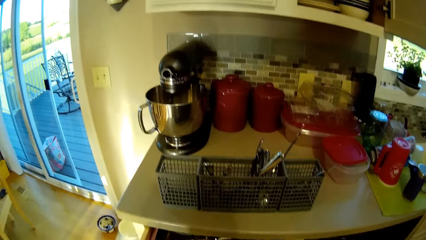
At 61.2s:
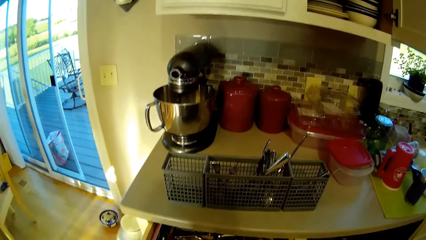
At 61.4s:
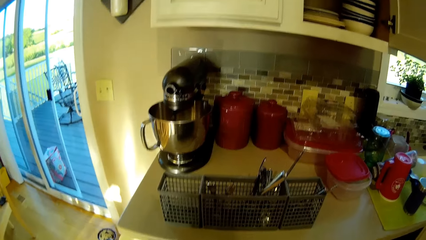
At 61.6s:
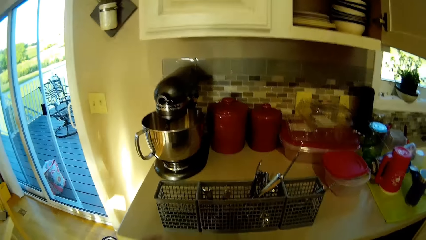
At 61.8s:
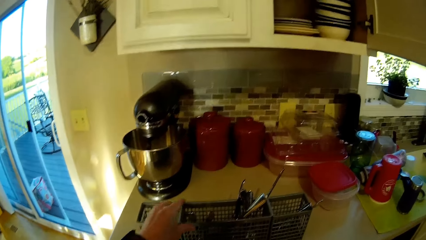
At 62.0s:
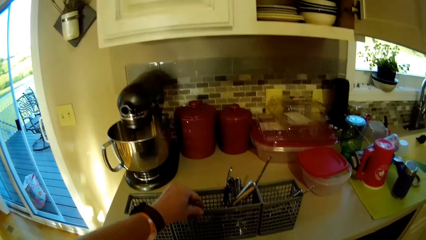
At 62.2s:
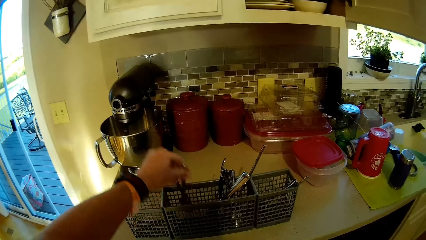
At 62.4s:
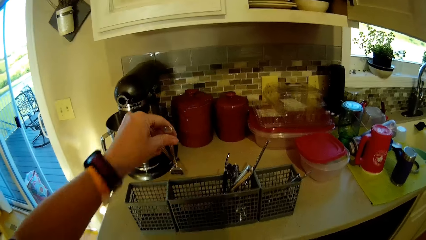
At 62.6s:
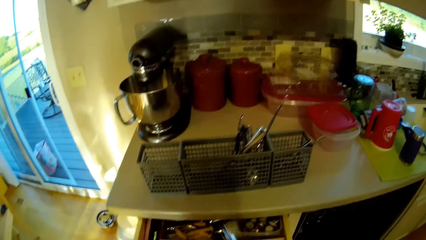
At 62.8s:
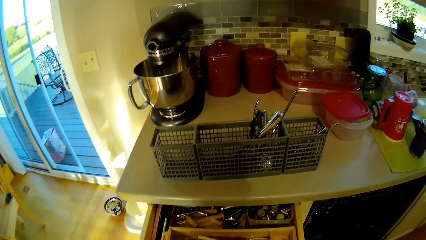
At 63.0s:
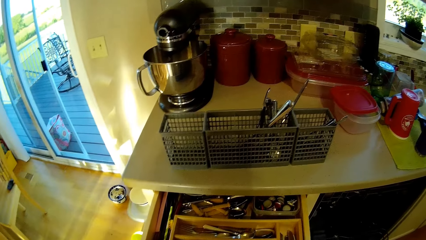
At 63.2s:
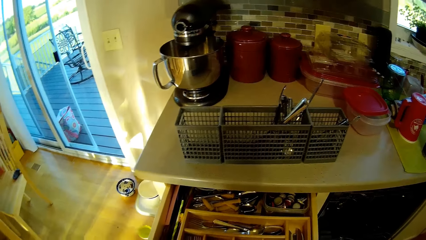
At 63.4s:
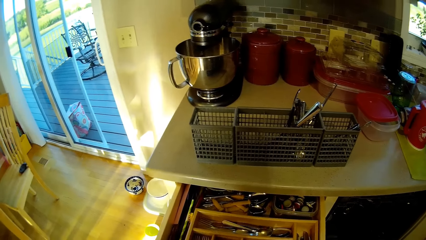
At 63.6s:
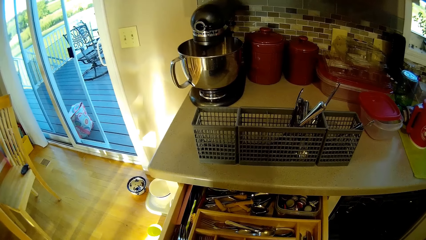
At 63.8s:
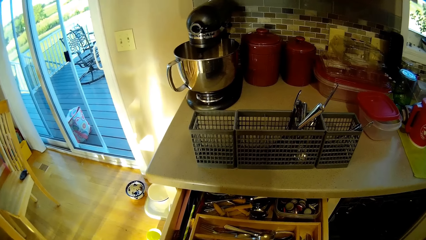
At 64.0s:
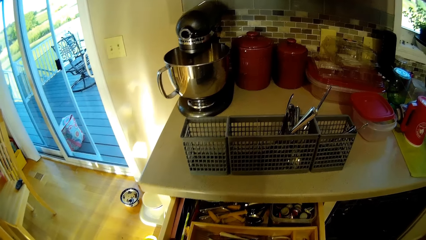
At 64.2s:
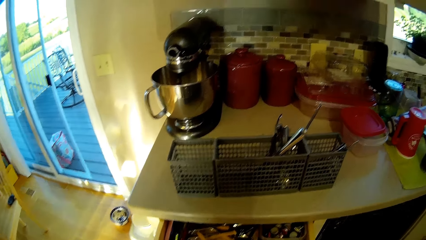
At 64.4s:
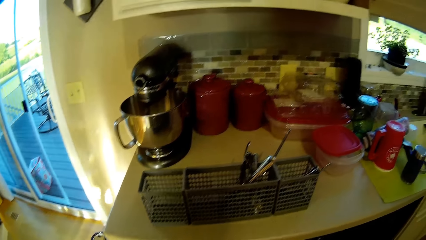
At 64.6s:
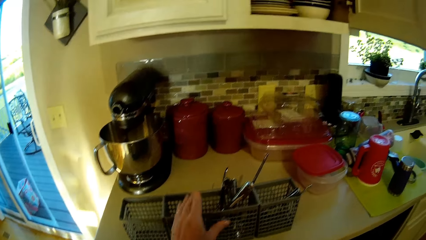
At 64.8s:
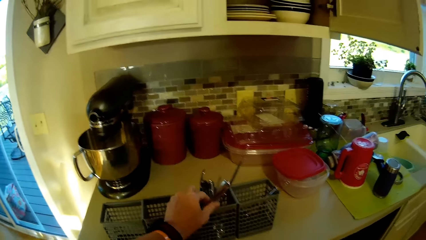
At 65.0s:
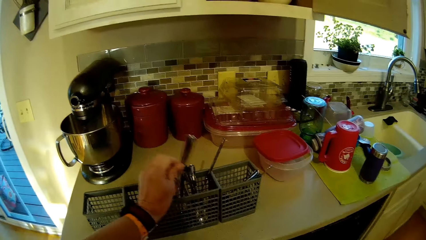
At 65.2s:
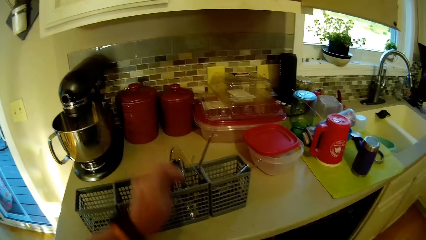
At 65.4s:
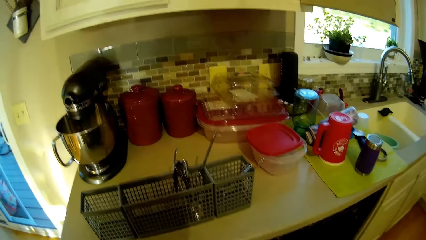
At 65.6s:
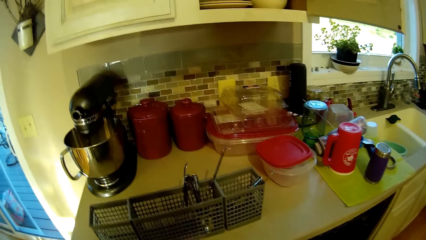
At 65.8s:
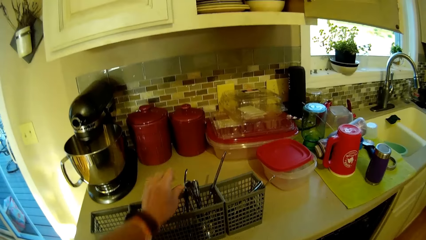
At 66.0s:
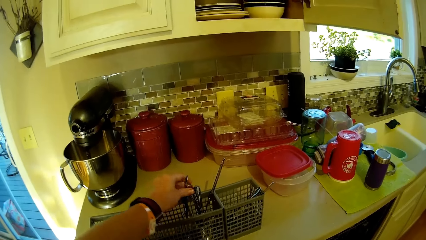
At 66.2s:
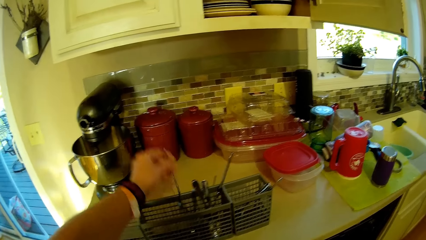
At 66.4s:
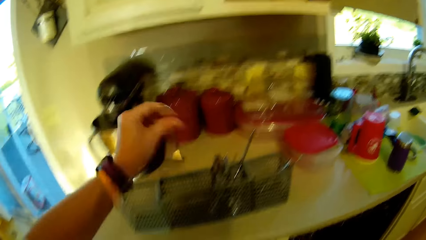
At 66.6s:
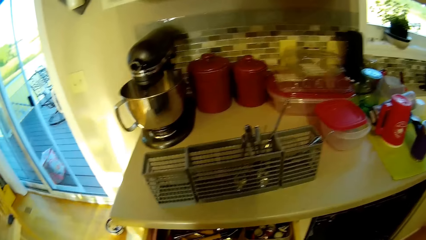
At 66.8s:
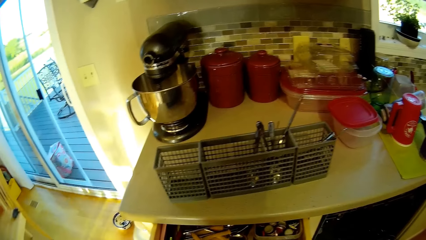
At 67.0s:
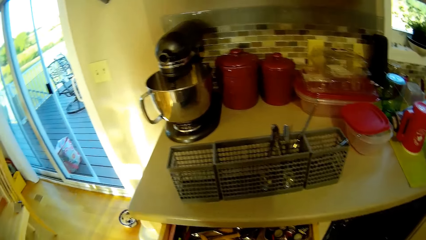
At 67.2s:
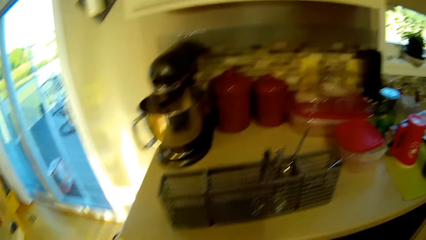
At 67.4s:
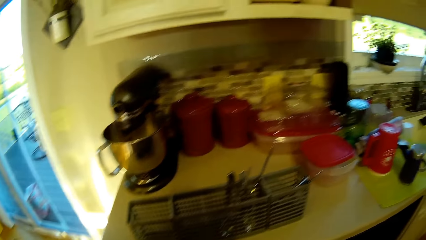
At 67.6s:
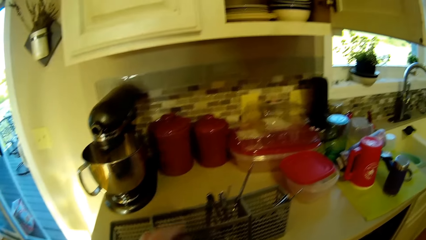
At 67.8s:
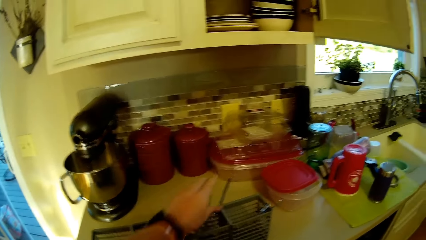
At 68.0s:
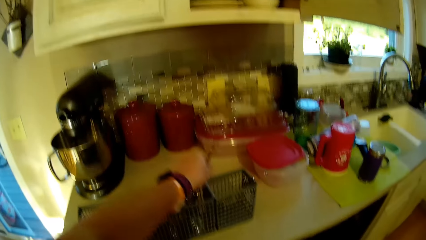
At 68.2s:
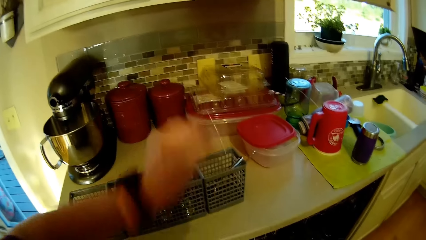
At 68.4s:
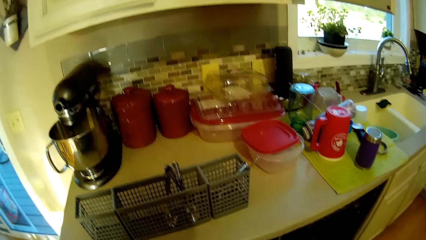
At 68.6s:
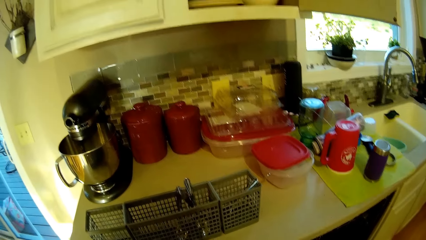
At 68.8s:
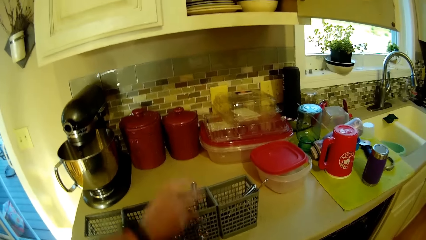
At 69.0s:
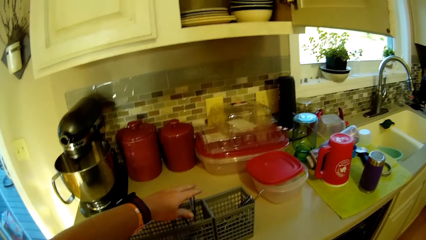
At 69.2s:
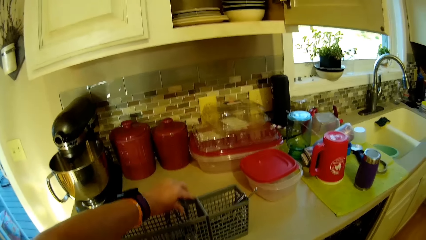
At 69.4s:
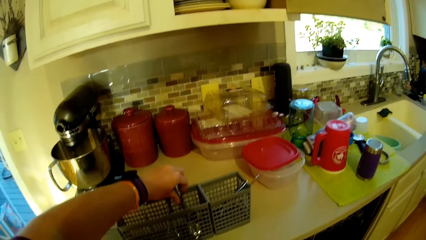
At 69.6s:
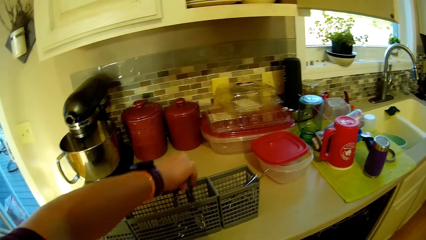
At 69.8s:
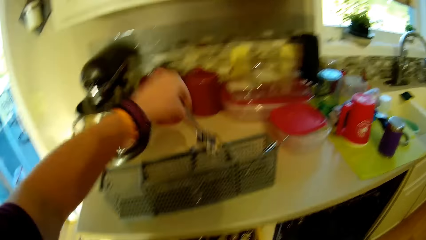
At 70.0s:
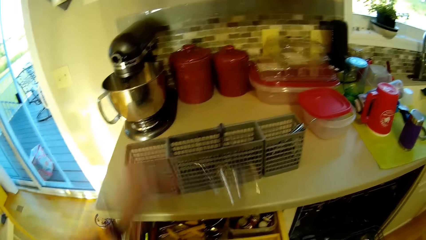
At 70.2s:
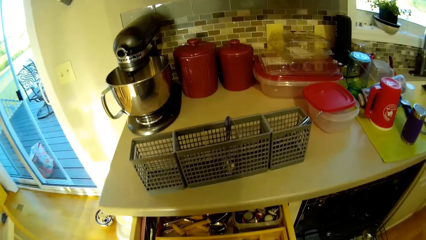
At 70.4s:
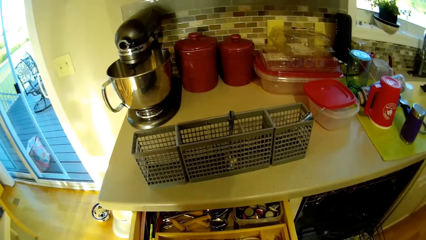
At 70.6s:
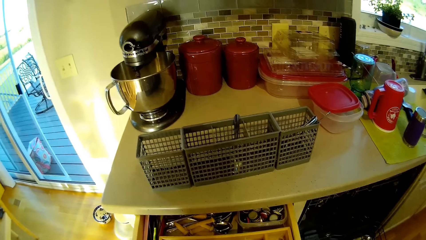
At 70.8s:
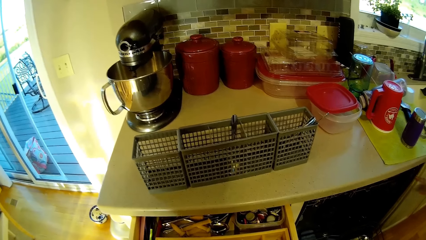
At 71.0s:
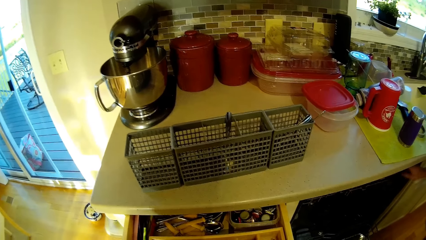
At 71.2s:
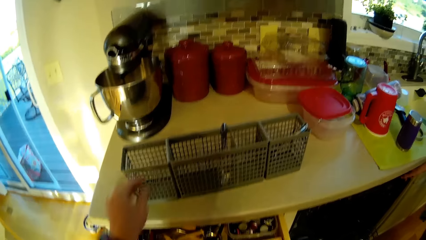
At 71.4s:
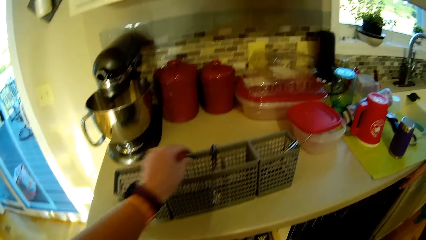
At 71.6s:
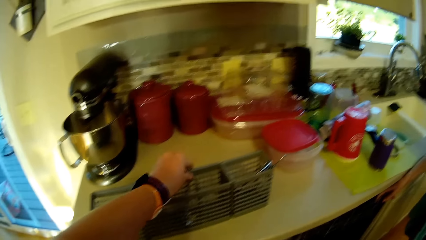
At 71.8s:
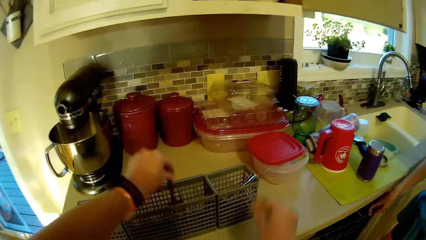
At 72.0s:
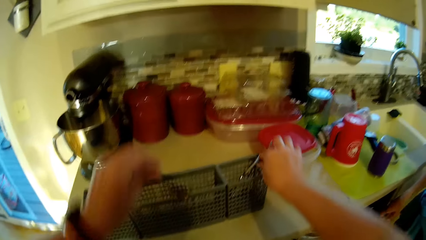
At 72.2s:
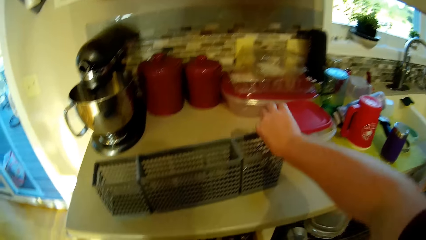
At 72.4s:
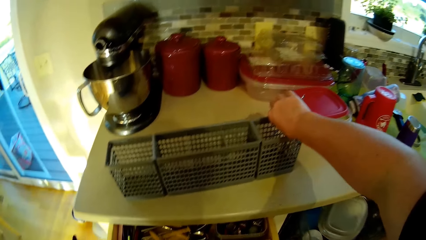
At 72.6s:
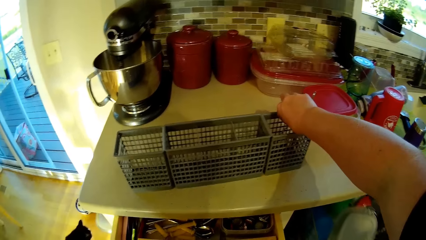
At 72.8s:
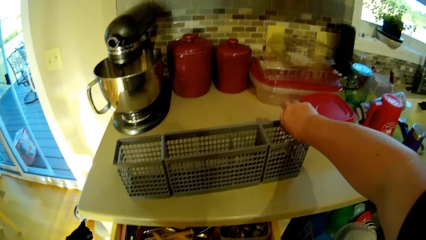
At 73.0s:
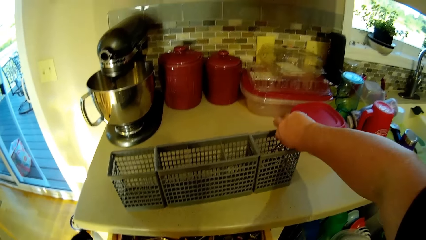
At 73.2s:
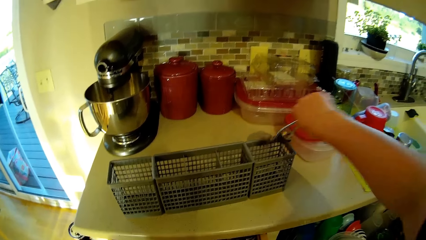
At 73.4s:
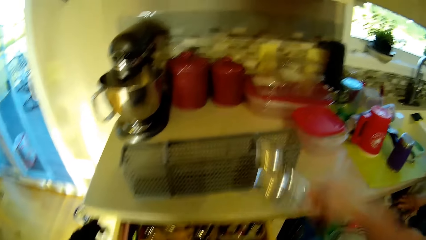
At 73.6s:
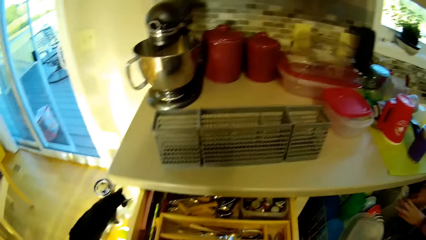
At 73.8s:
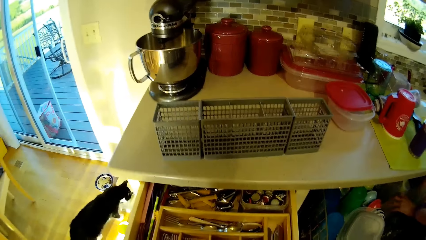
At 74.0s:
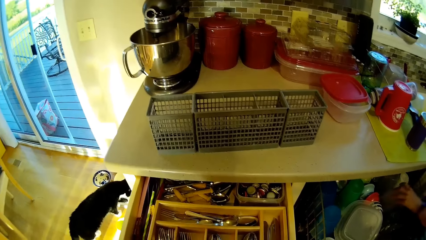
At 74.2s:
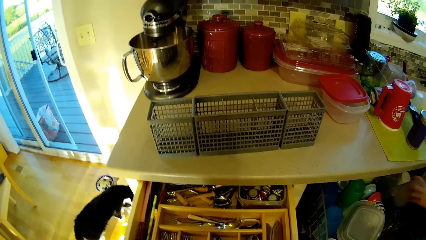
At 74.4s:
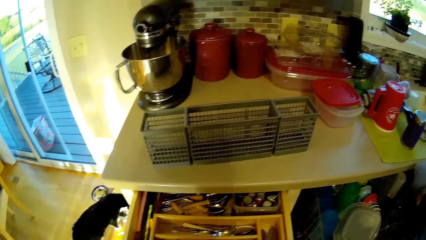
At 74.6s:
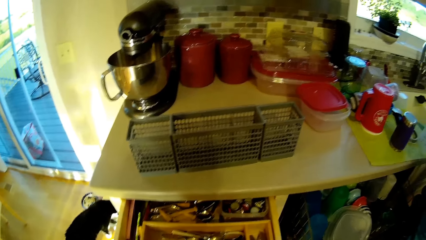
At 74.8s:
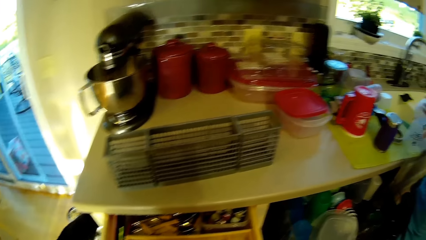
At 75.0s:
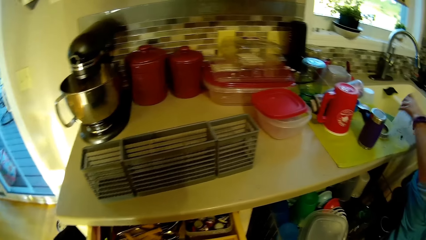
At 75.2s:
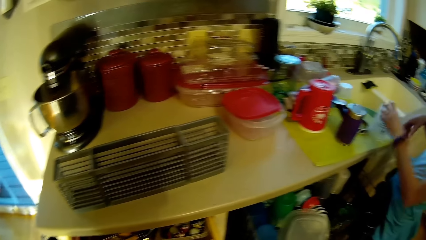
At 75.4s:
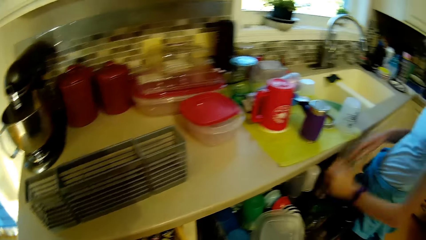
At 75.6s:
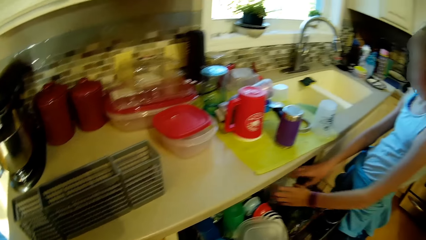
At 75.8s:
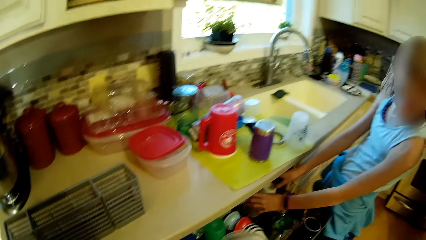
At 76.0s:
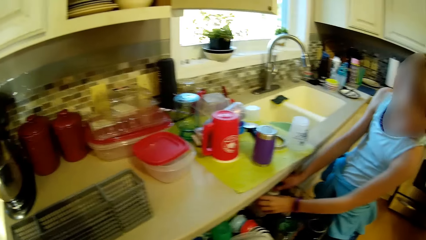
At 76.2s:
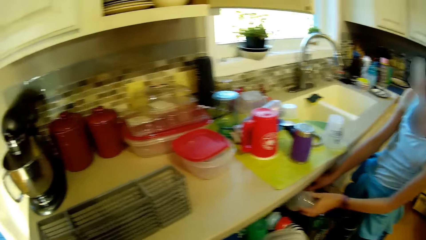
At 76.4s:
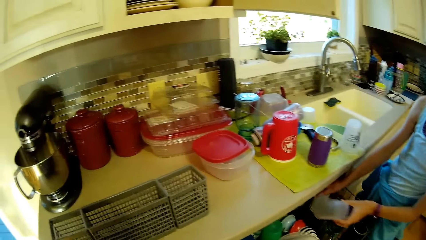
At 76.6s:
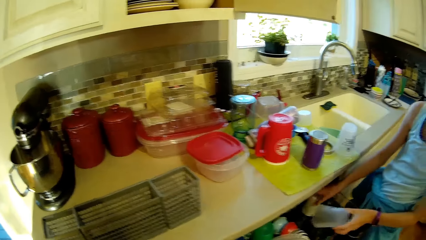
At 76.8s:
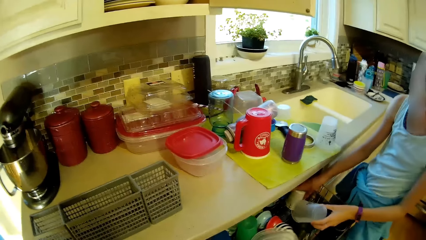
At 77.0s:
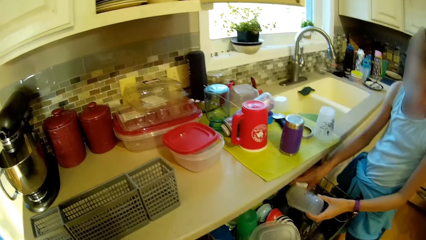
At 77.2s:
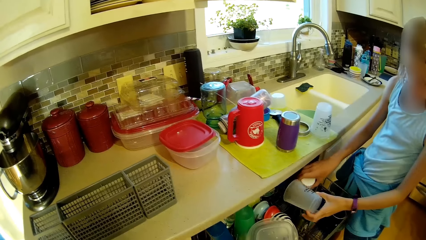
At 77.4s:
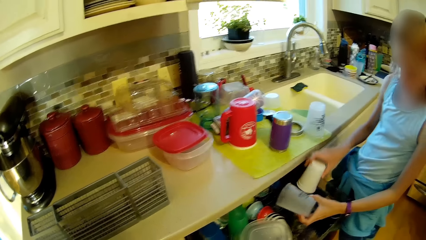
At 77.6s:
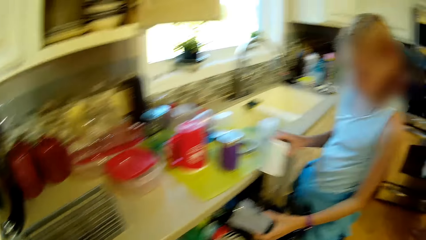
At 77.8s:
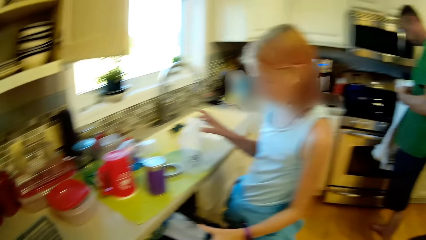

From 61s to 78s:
The camera wearer picks up the spoon. They place the spoon in the drawer. They pick up the spoon. They place the spoon in the drawer. They pick up cutlery. They pick up the other cutlery. They place the cutlery in the drawer. They pick up the spoon. They place the spoon in the drawer. A person arranges the utensils. The camera wearer looks around.
